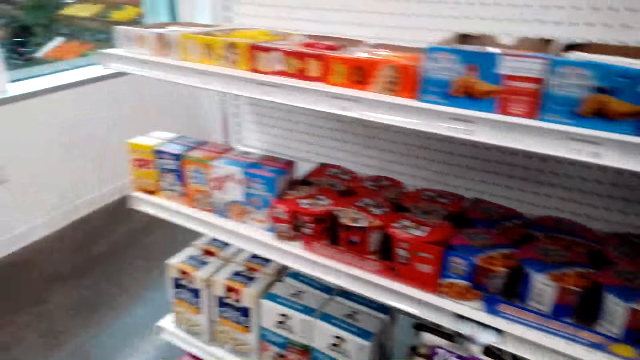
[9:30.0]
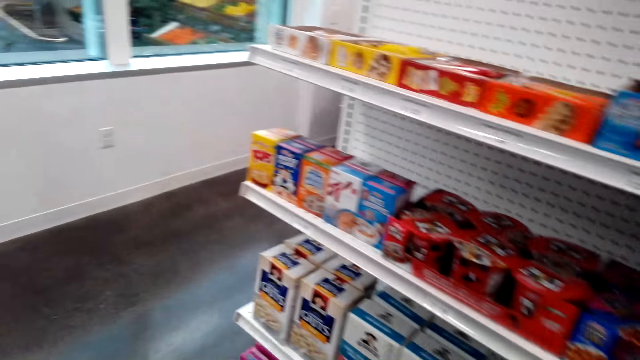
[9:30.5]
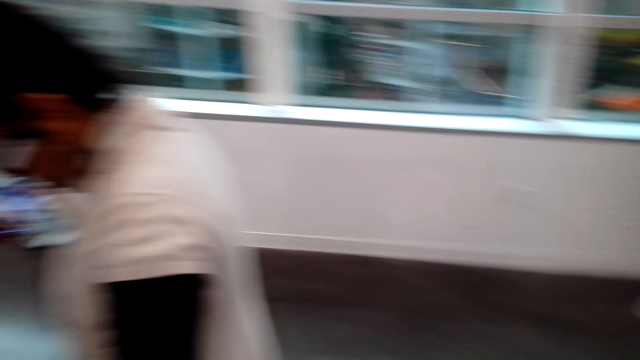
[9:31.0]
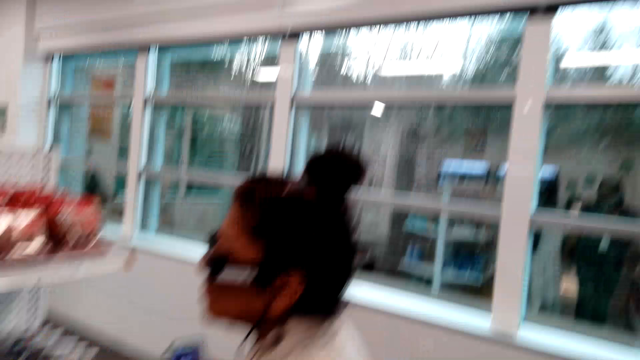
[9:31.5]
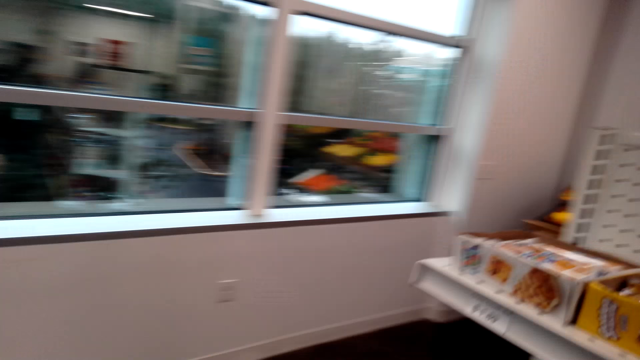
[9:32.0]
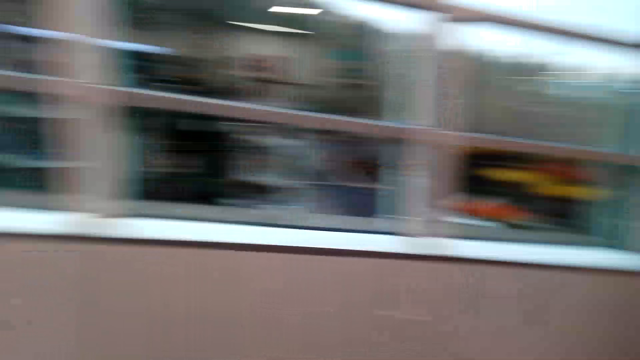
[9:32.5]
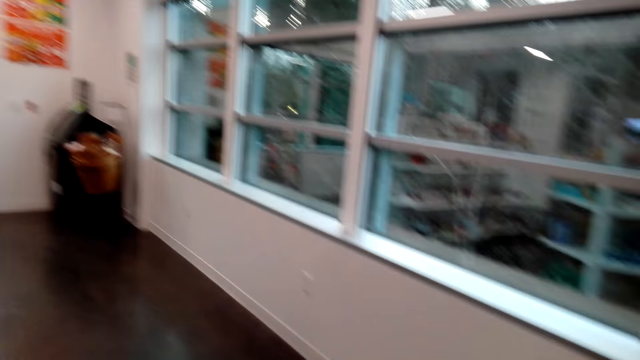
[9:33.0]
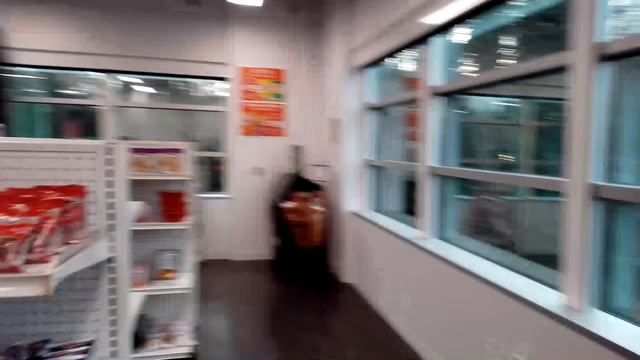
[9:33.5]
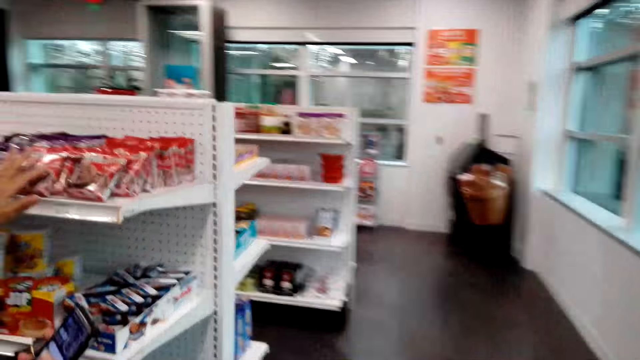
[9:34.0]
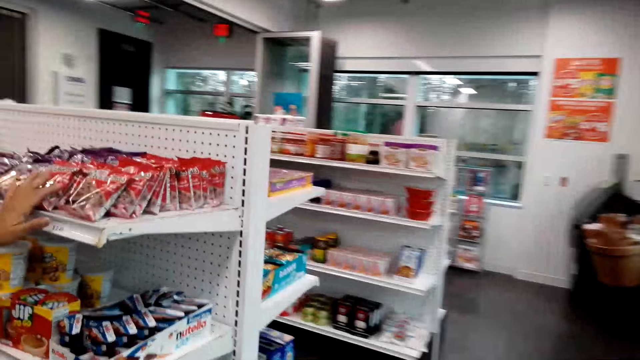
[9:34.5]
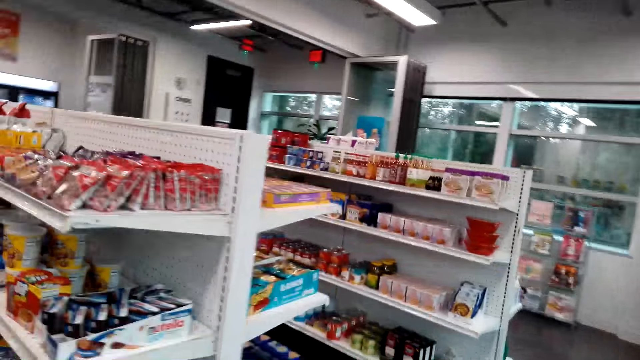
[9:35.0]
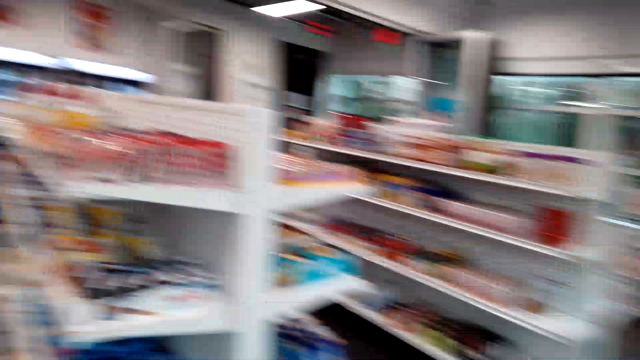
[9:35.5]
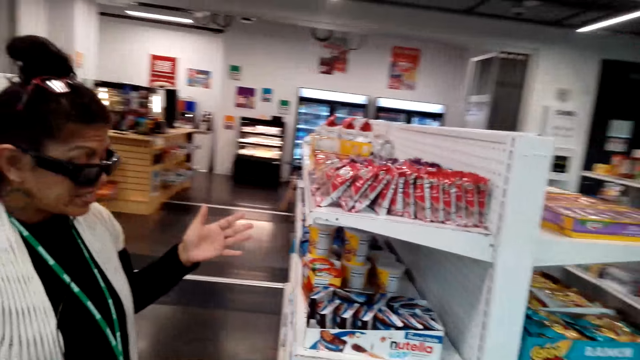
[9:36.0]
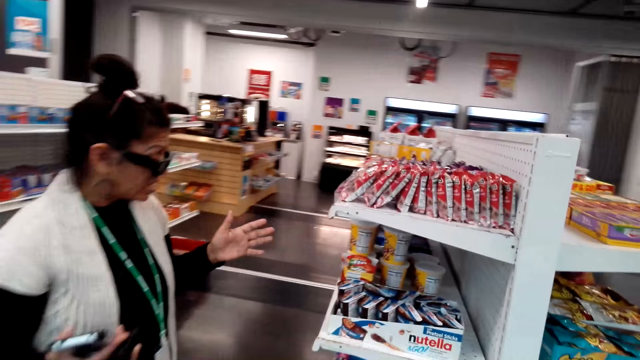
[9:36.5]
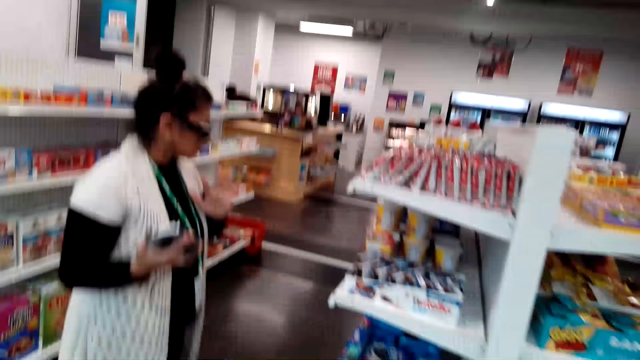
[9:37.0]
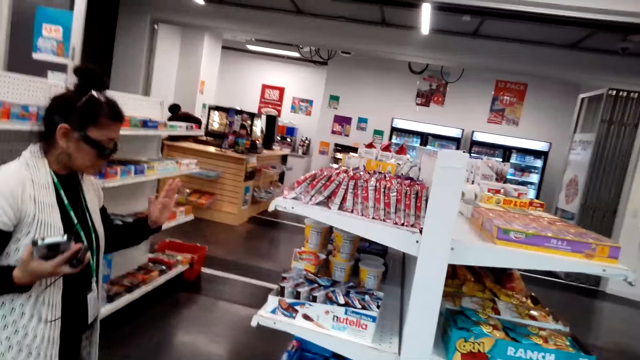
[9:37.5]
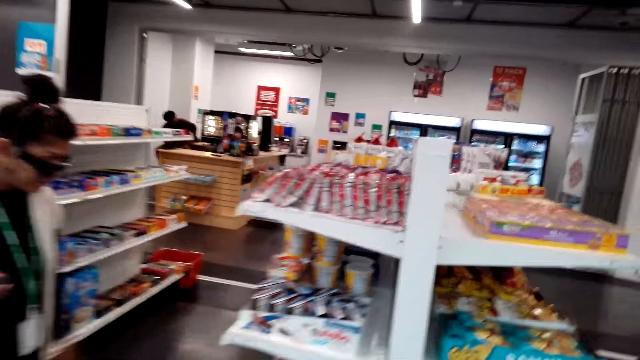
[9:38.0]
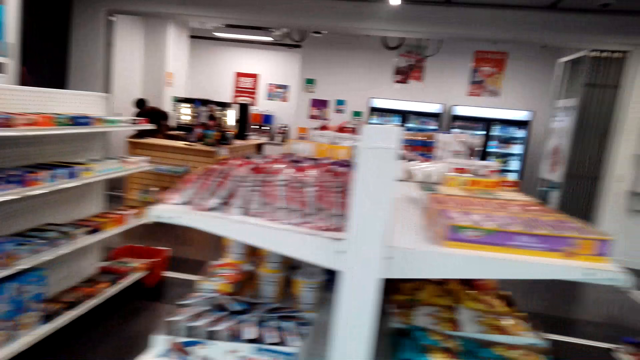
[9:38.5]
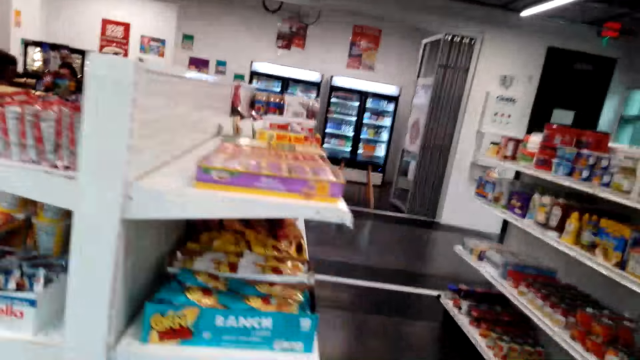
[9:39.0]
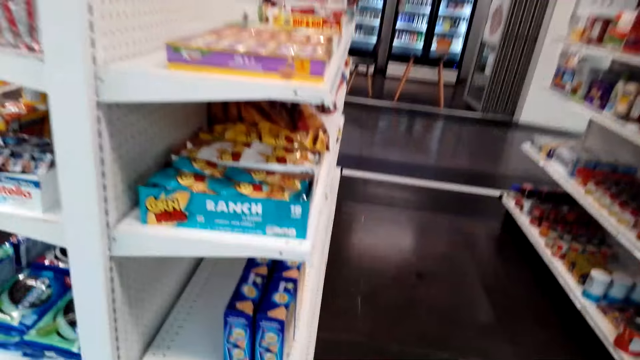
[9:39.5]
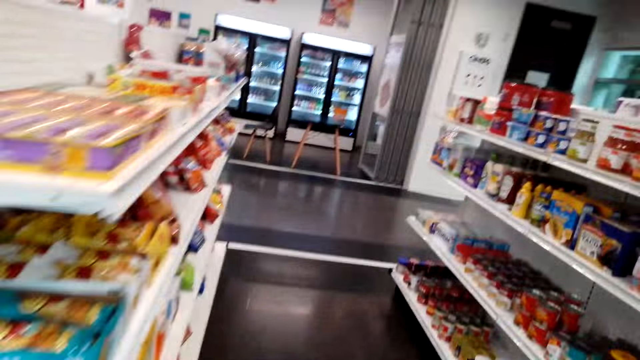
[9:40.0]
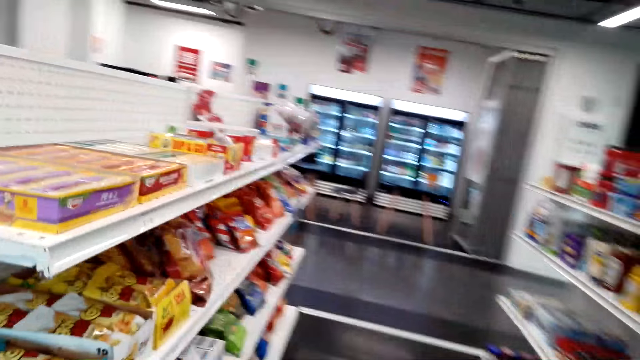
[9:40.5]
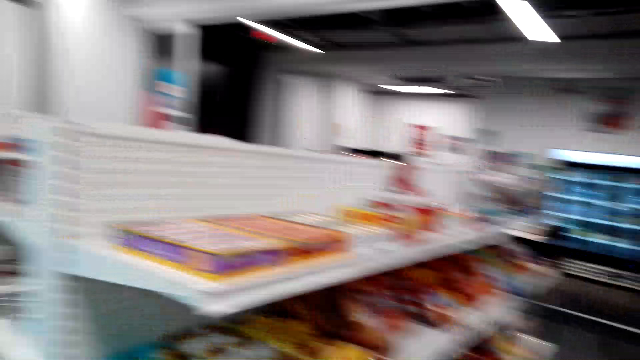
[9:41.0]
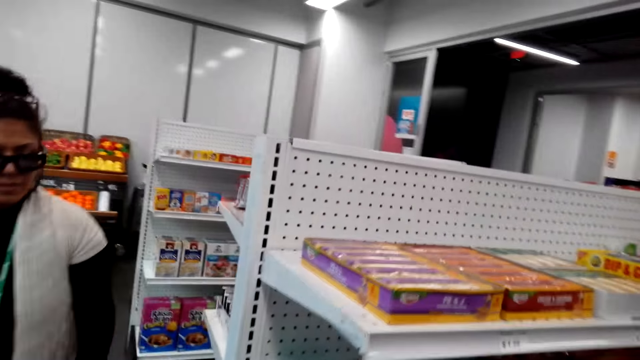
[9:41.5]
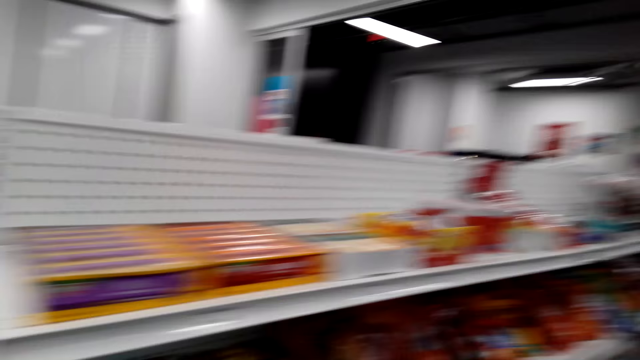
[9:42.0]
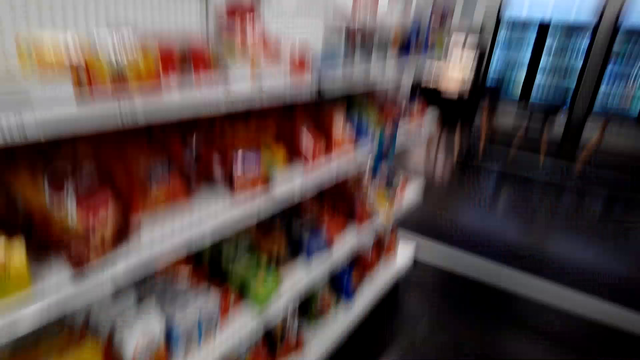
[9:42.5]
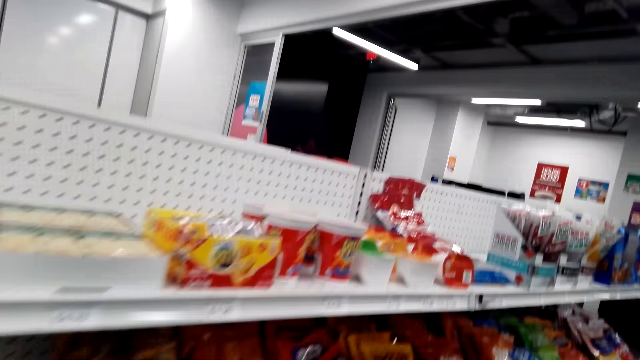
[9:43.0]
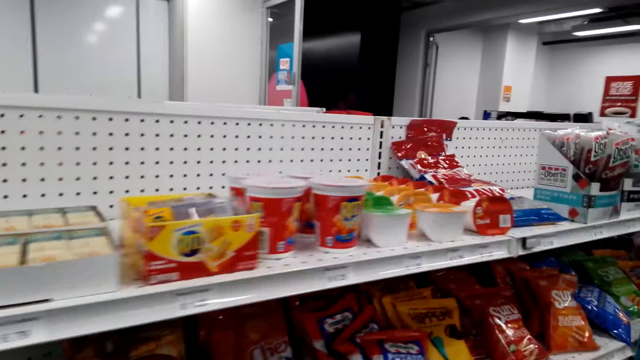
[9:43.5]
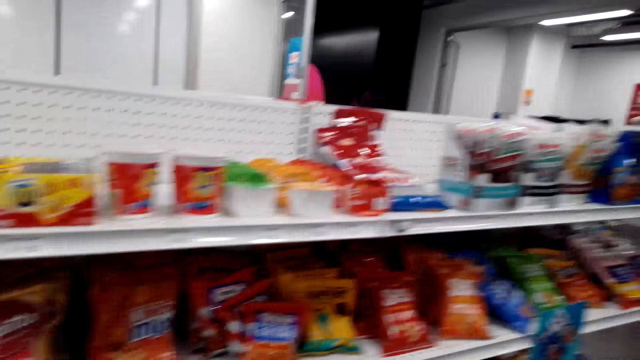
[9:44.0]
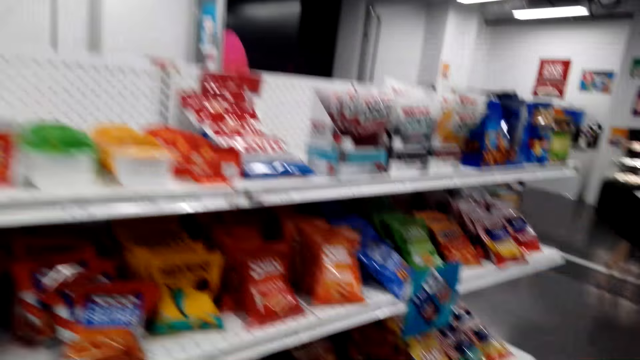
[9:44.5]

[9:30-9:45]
The camera wearer dialogues with a woman. The woman holds cellphones. The camera wearer dialogues with the woman and walks around the shelves. The woman gestures her hand. The camera wearer walks around the store. The woman walks around the store. The camera wearer holds a bag of snacks.

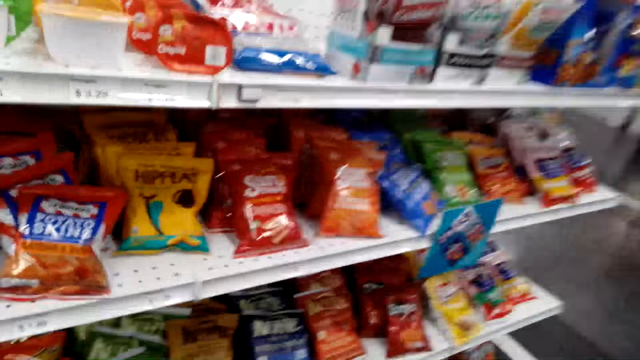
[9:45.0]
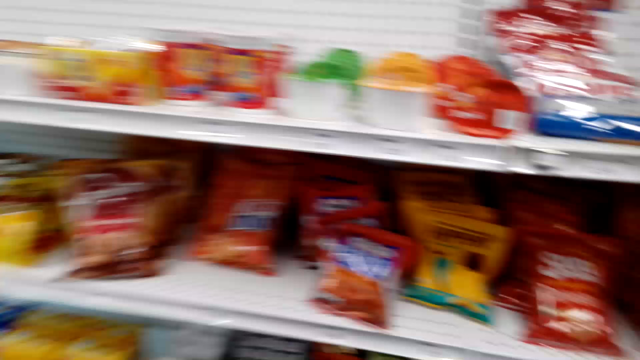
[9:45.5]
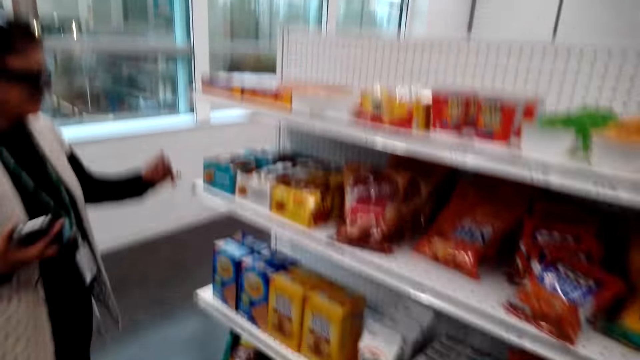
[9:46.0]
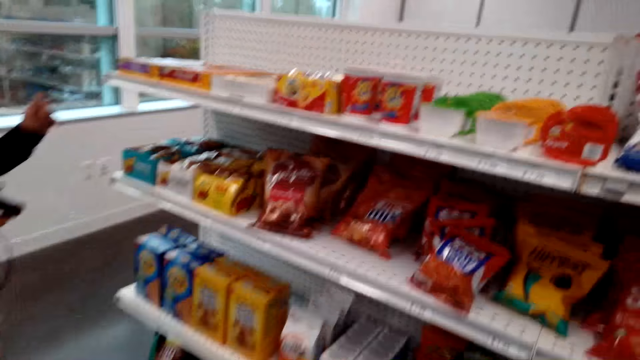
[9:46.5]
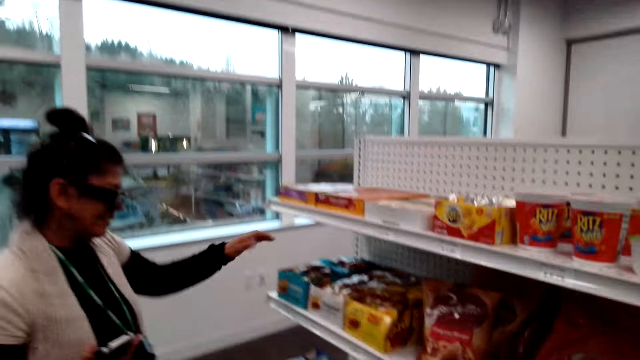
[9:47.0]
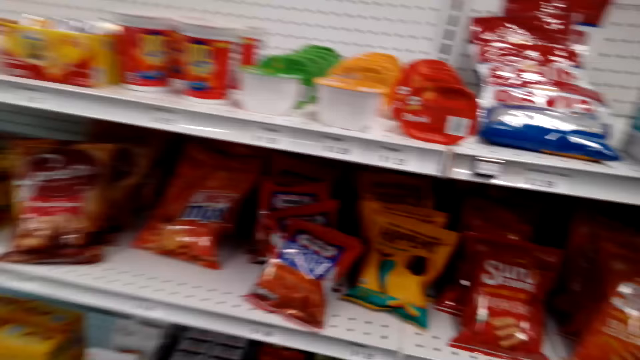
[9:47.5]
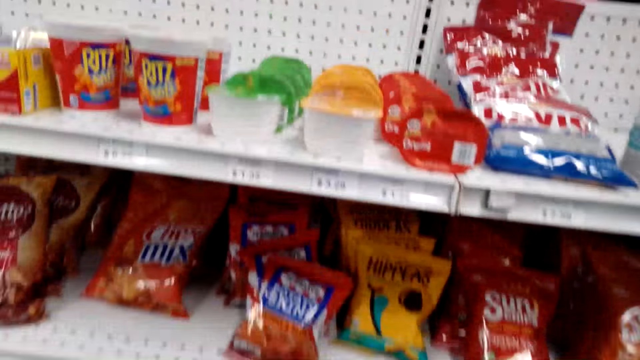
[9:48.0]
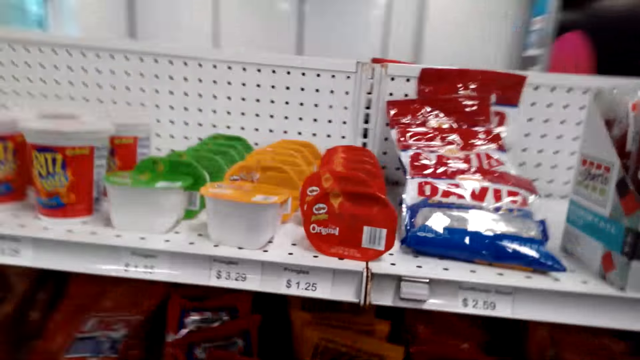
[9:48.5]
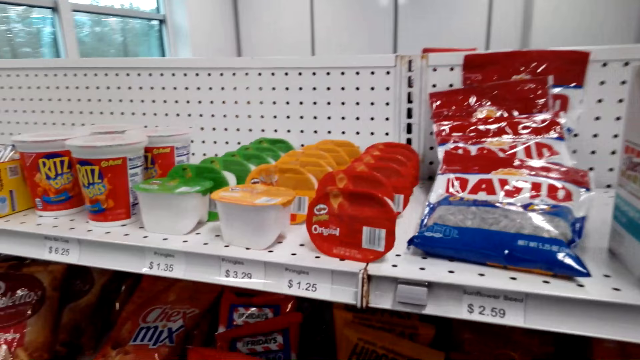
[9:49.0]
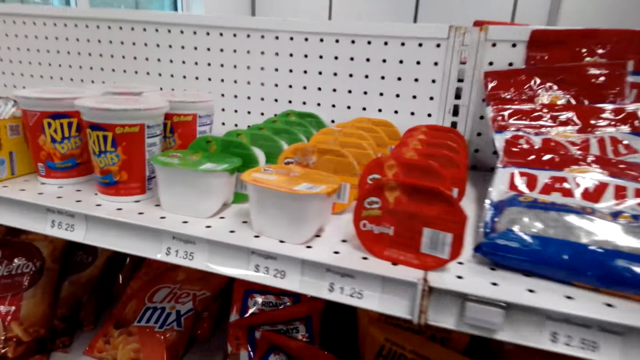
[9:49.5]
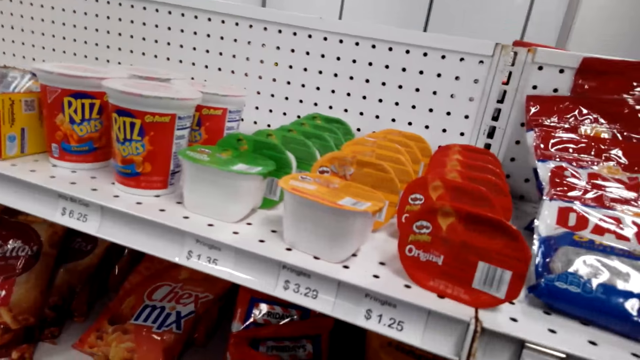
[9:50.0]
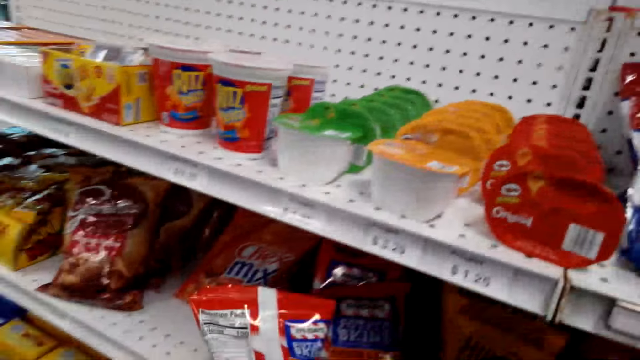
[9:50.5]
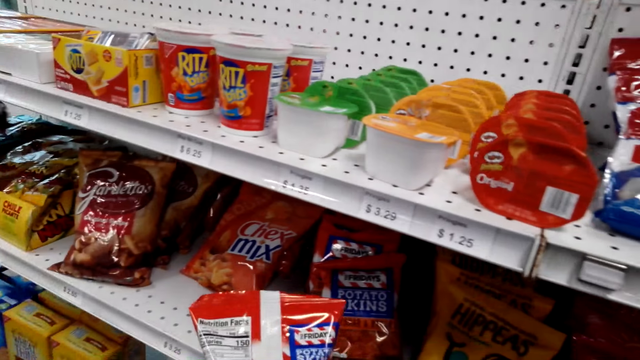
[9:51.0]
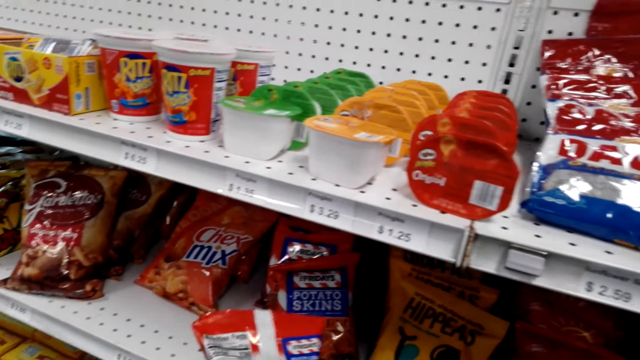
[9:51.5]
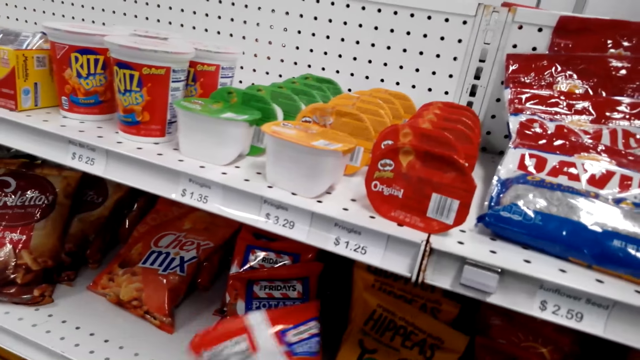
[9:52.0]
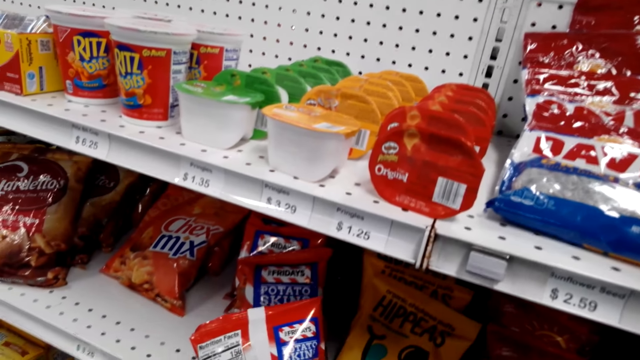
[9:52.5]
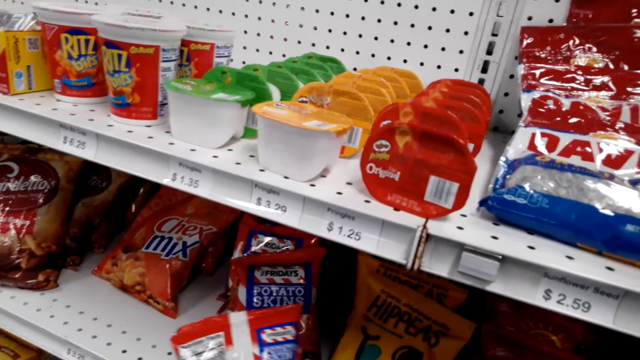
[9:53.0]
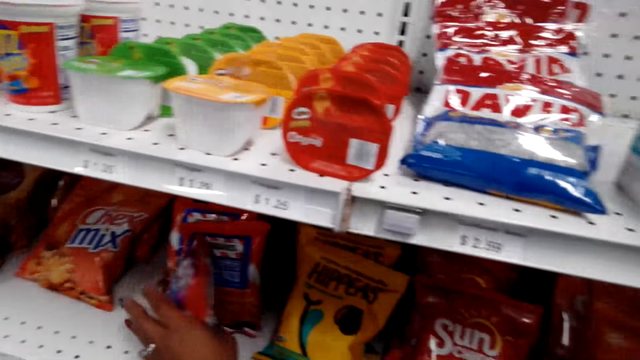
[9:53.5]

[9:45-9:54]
The camera wearer picks up a packet of potato skins. They put the packet of potato skins on the shelf.
